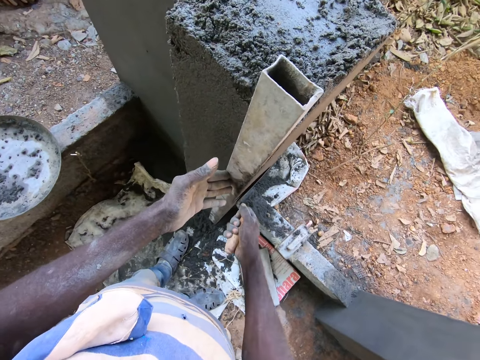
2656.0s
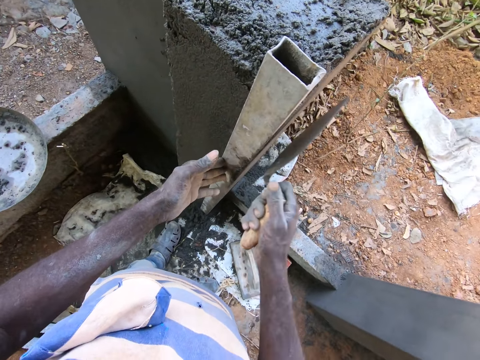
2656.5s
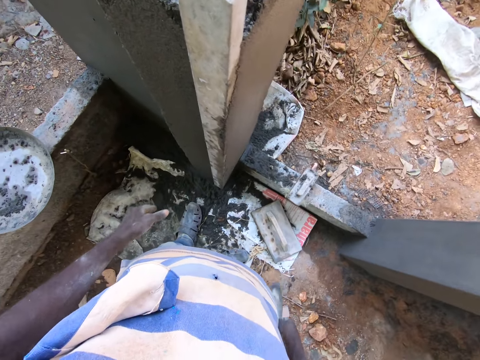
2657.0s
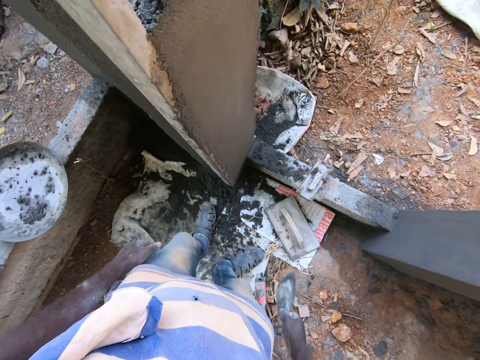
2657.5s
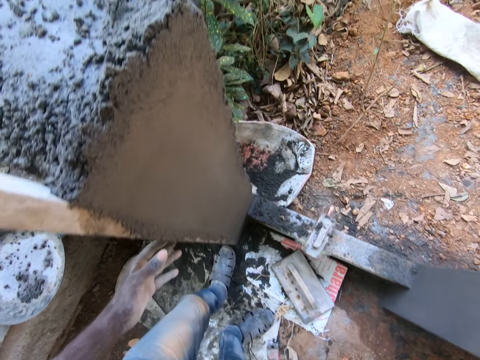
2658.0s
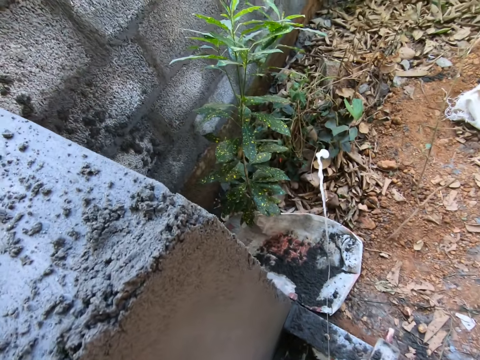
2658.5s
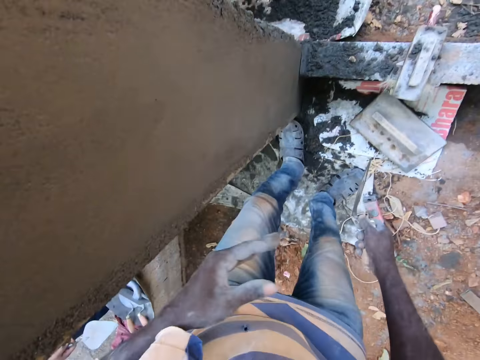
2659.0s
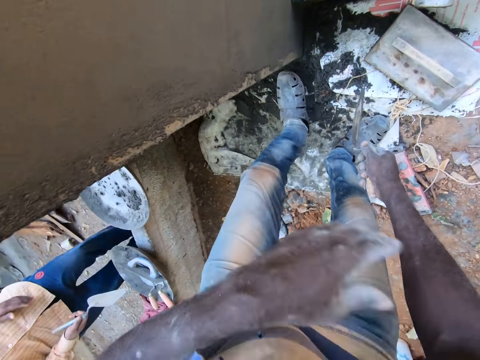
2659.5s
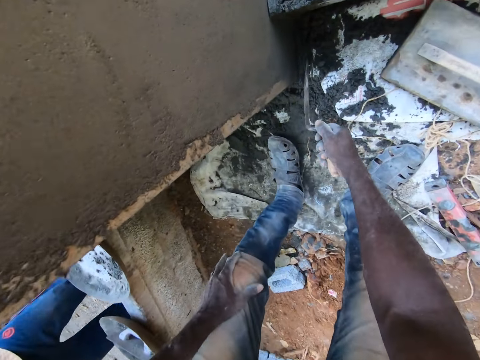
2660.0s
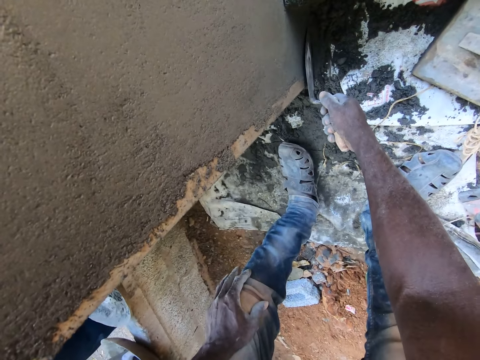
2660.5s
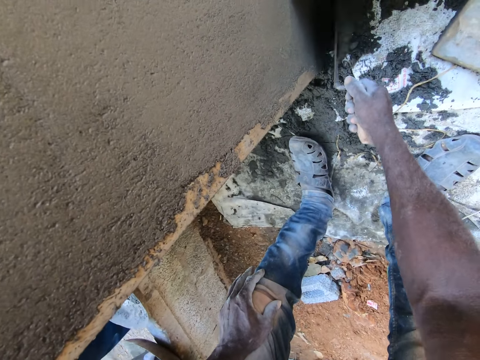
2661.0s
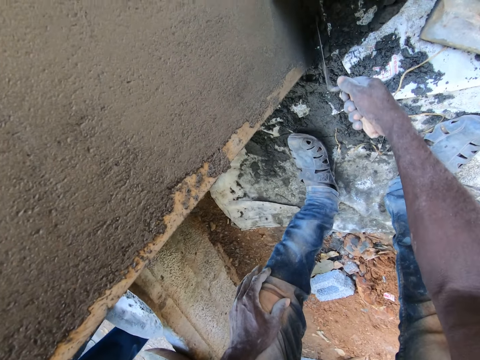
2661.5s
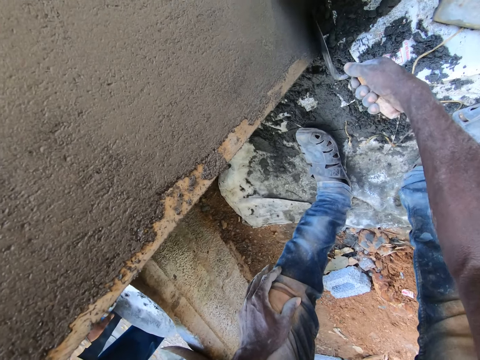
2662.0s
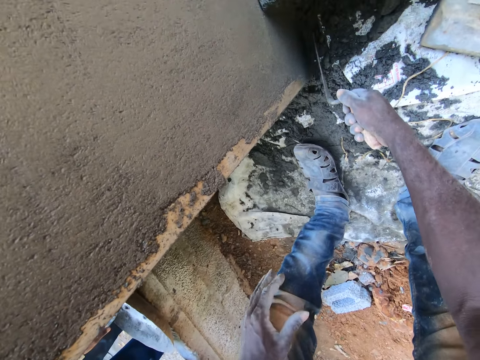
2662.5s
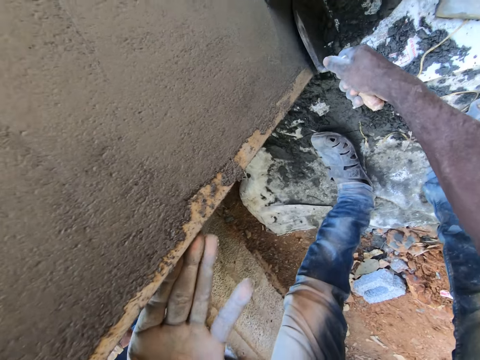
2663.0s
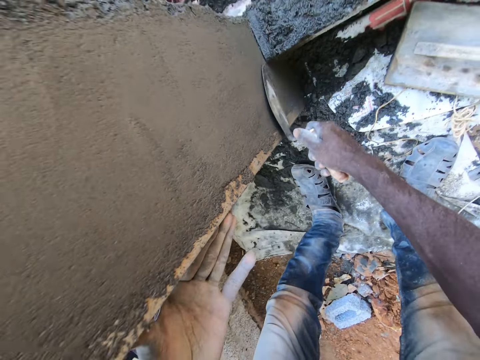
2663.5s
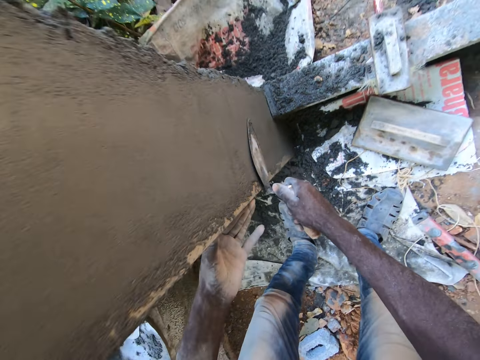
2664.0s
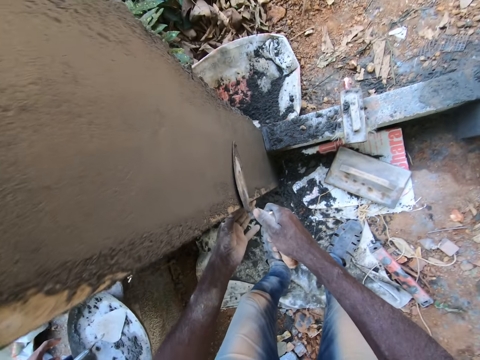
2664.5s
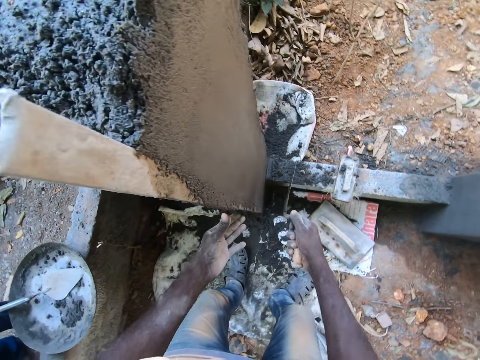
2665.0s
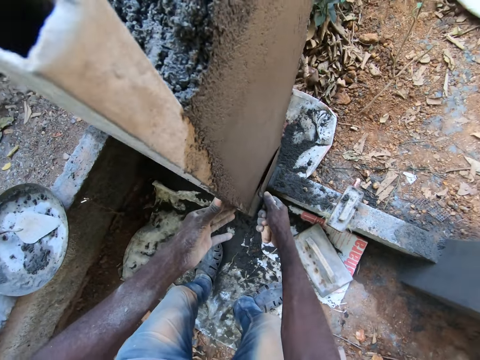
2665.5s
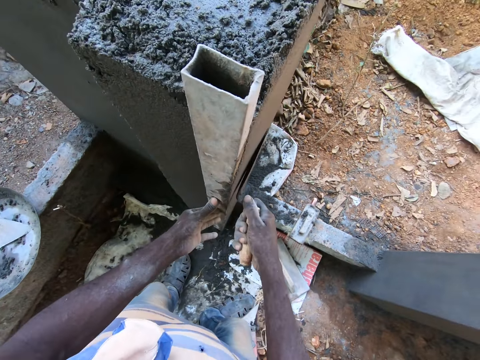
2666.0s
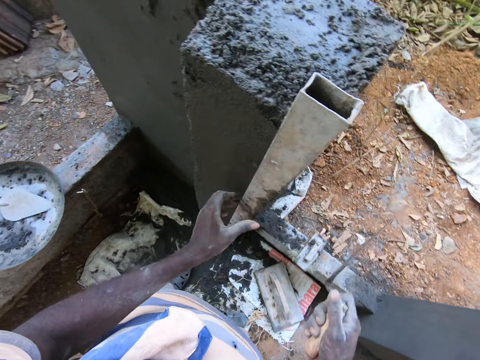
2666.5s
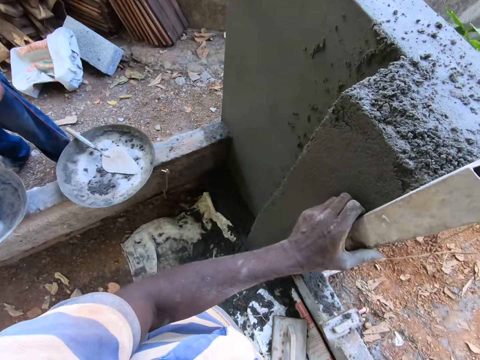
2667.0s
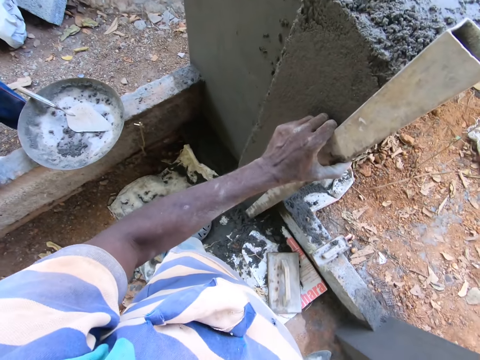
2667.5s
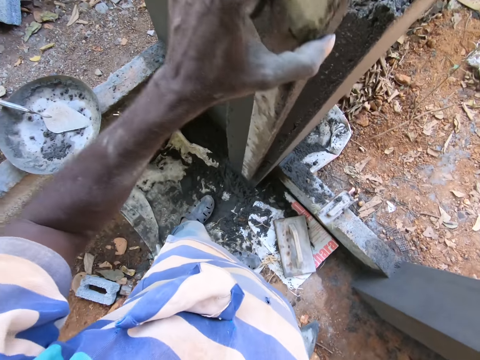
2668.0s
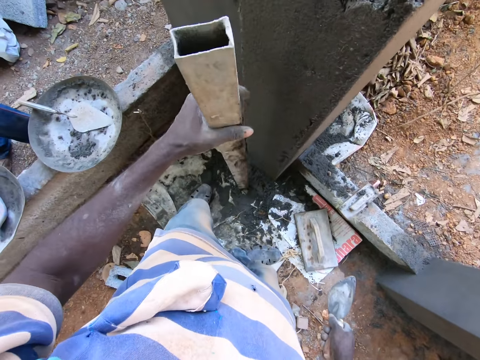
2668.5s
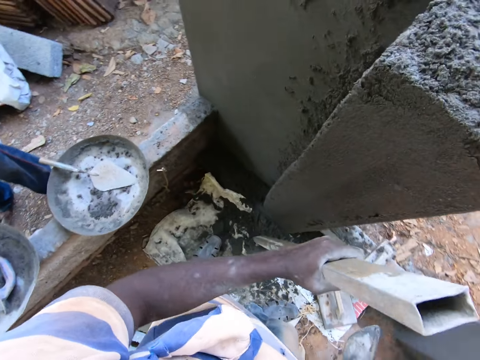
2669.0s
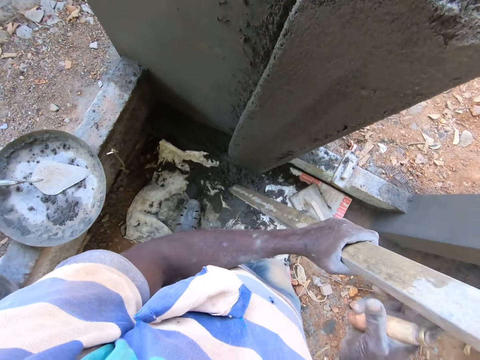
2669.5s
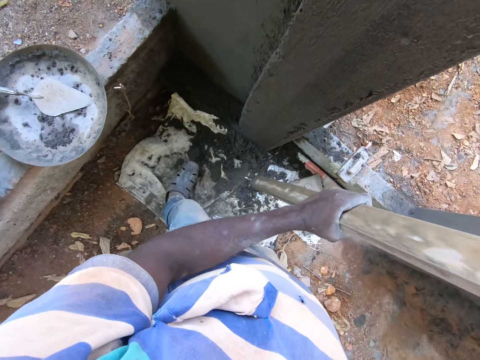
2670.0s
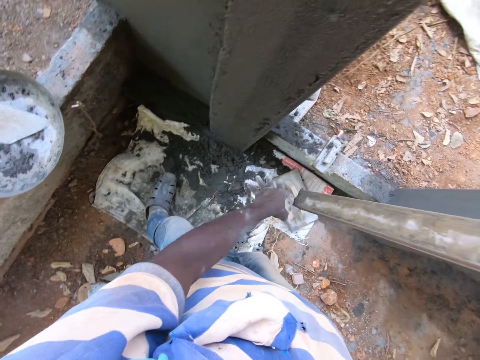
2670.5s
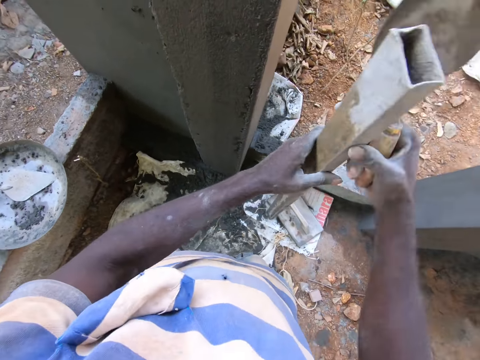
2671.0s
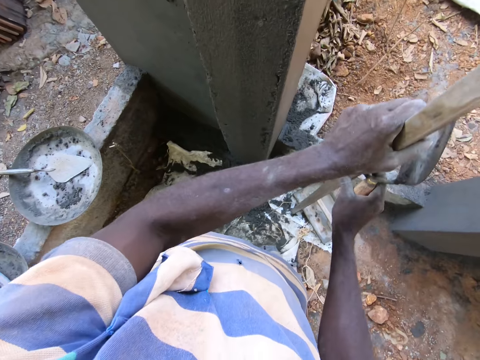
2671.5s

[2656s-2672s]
The camera wearer holds the metal. He interacts with a man. He plasters the wall with the hand trowel in his right hand. He smoothens the cement. The man interacts with the camera wearer. The camera wearer holds the metal. He removes the iron pole or metal from the wall with his left hand. He hits the metal down. He wipes off mortar from the iron pole with both hands.

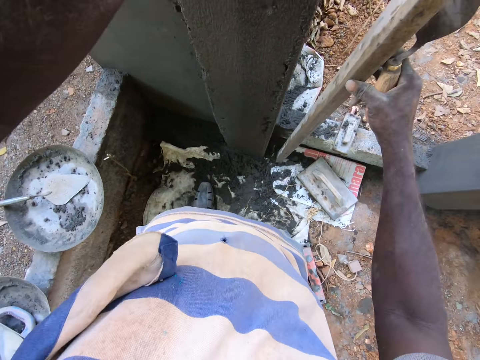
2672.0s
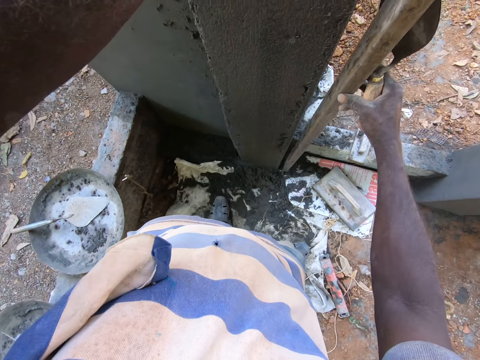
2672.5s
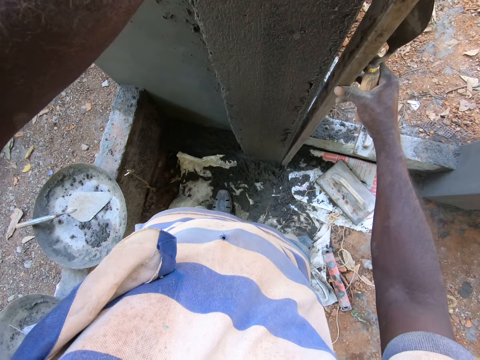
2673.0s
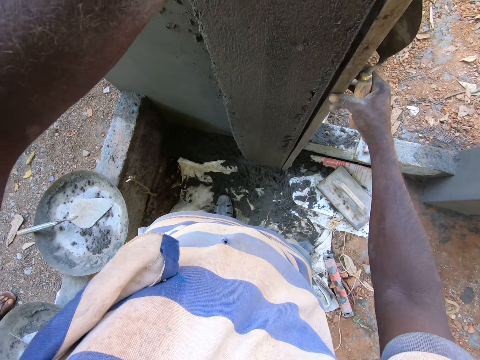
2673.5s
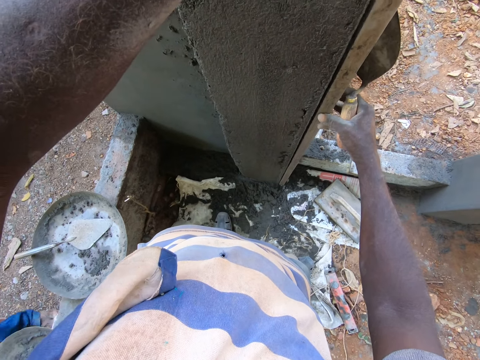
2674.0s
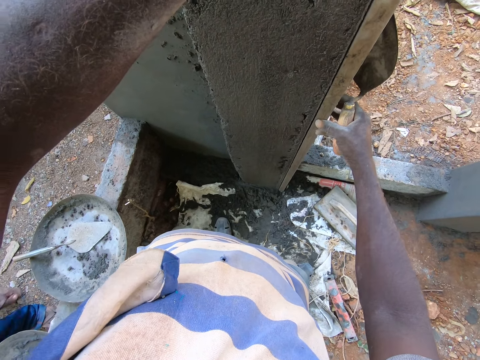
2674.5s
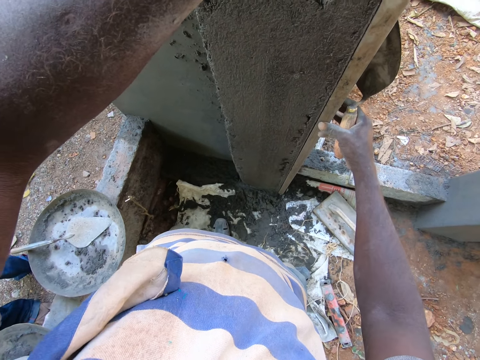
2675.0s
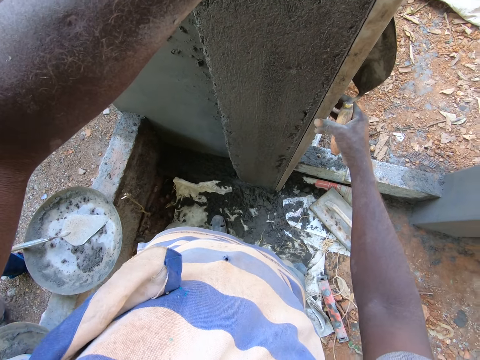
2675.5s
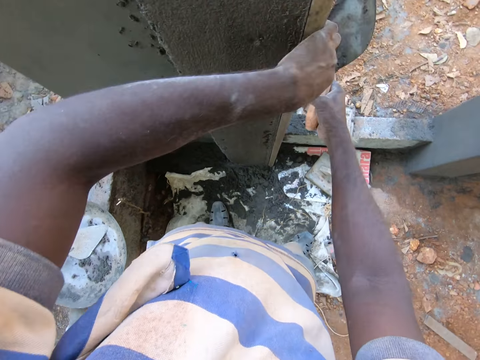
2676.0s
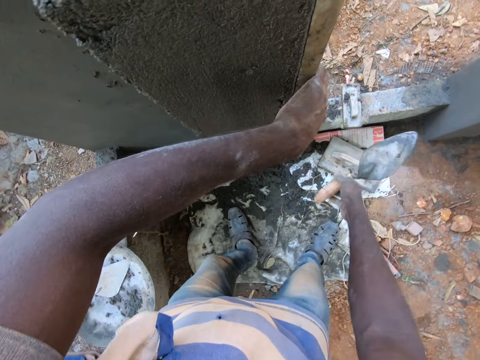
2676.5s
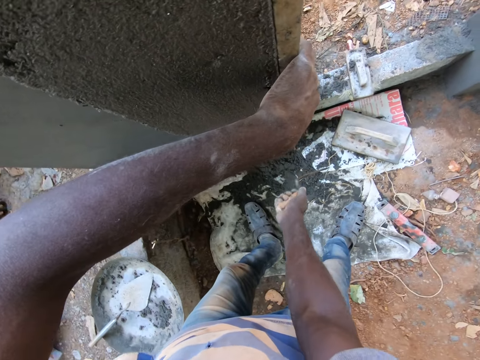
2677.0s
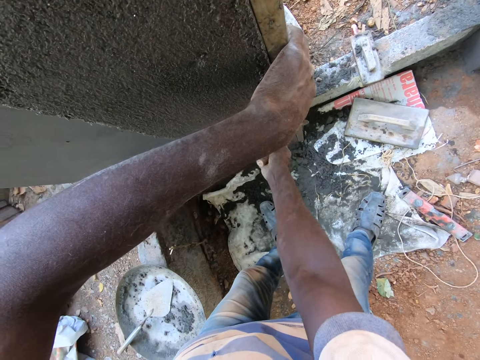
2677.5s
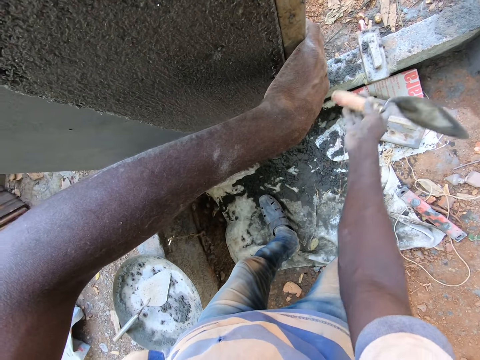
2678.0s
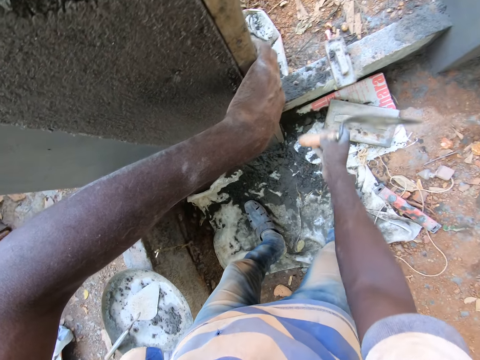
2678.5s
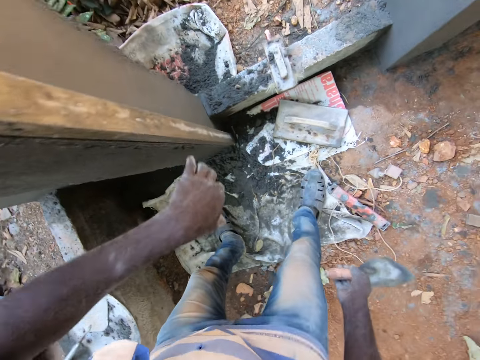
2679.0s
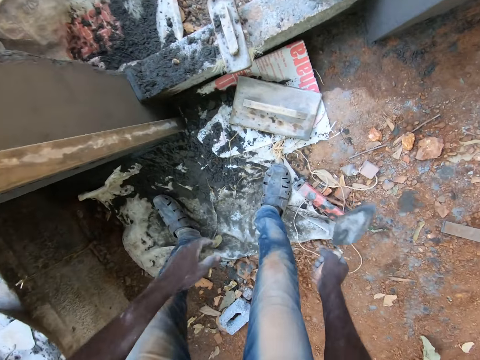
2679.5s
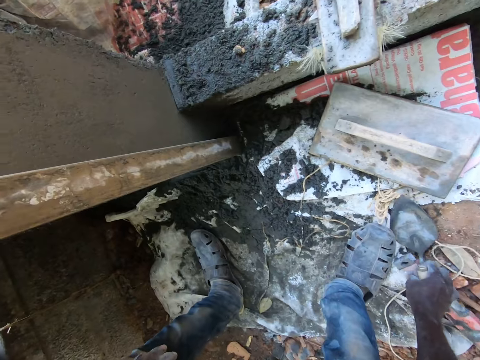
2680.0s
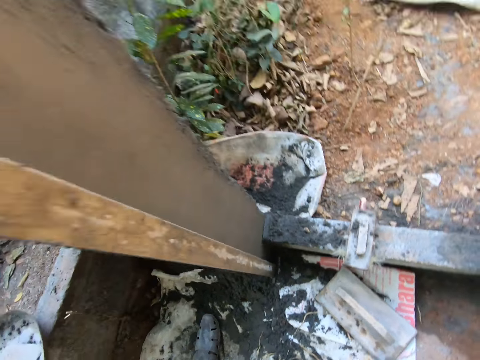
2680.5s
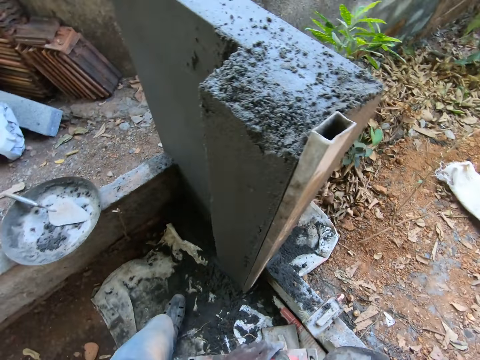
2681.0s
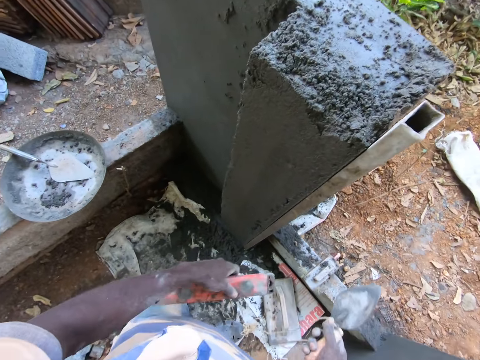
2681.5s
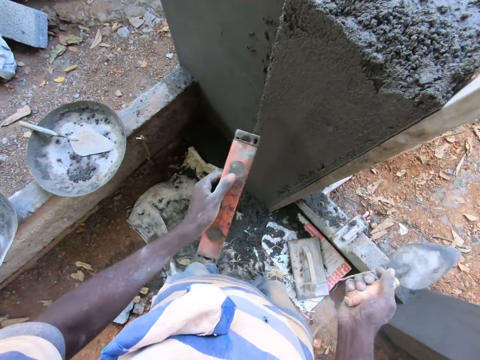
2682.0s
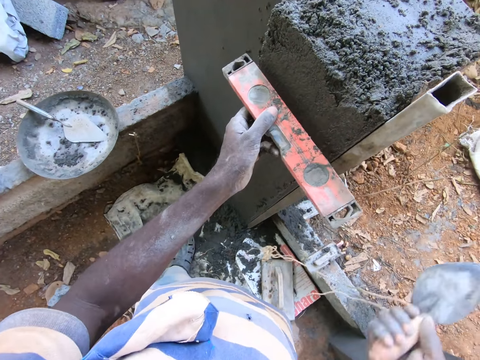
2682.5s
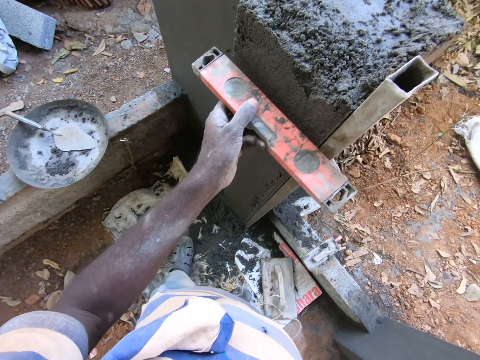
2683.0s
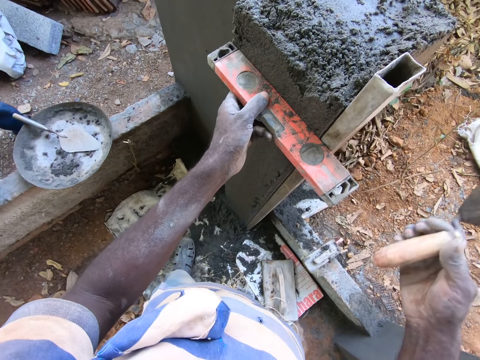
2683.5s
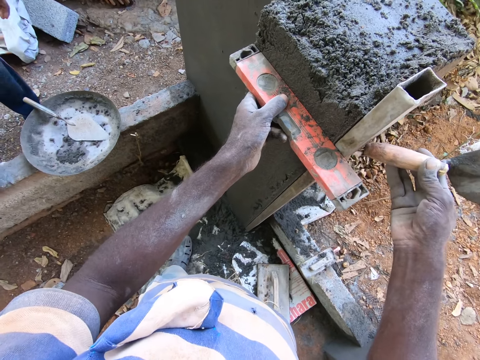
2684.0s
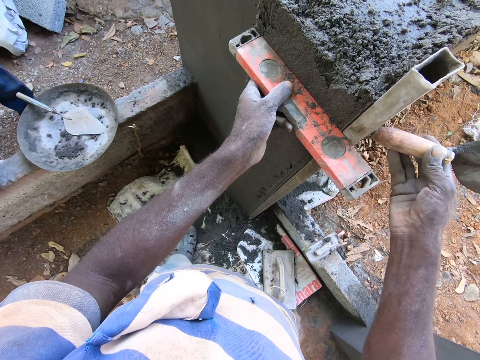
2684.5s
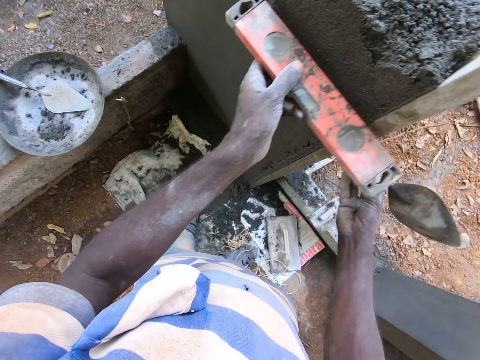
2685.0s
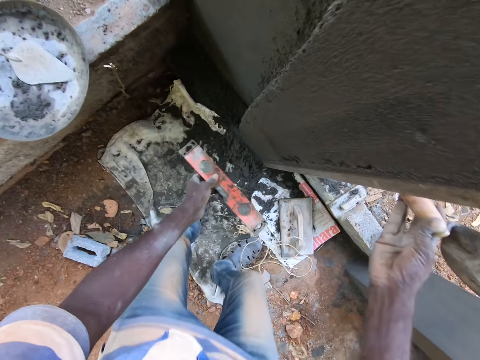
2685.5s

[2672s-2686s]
The camera wearer holds the iron pole against the wall with his left hand. He puts the metal on the cement. He hits the iron pole against the wall with the hand trowel in his right hand. He picks the line level or smoothing stick from the floor with his right hand. He passes the line level to his left hand with his right hand. He levels the wall with the line level with his left hand. He puts the smoothing stick on the cement. He hits the iron pole against the wall with the hand trowel in his right hand. He puts the trowel on the metal.
